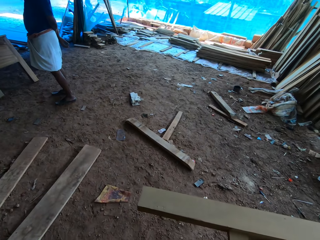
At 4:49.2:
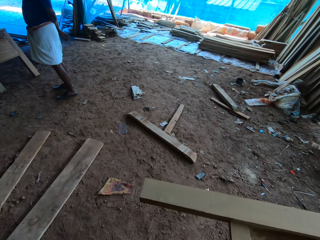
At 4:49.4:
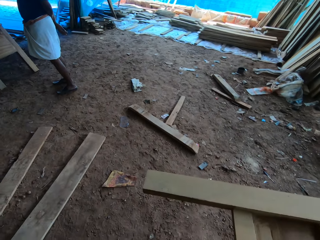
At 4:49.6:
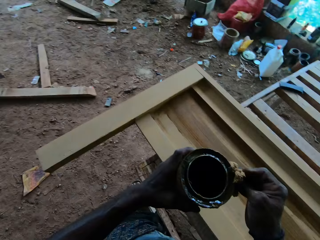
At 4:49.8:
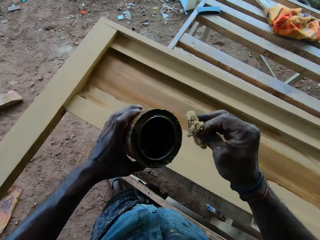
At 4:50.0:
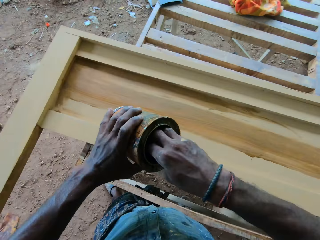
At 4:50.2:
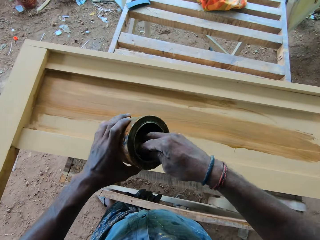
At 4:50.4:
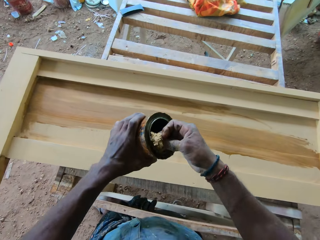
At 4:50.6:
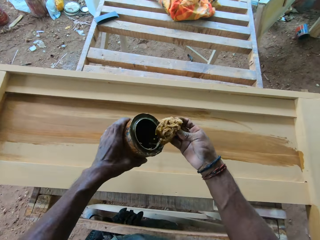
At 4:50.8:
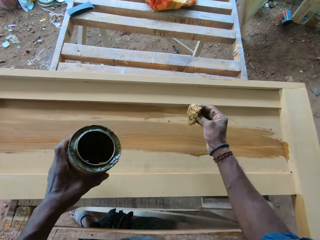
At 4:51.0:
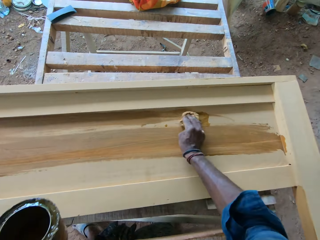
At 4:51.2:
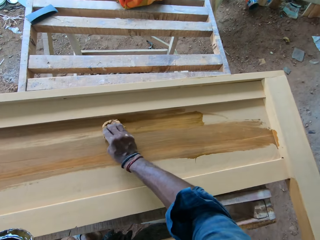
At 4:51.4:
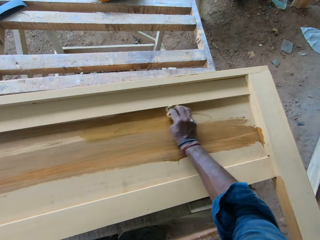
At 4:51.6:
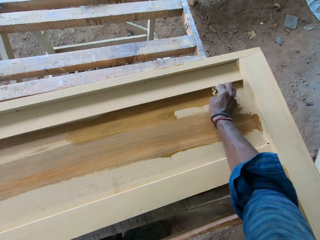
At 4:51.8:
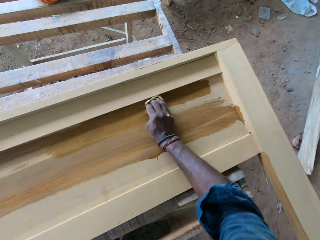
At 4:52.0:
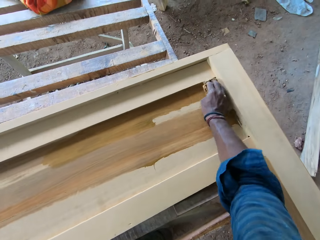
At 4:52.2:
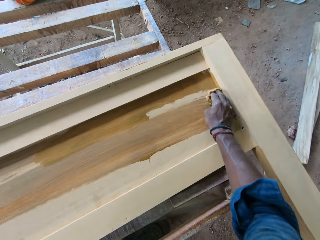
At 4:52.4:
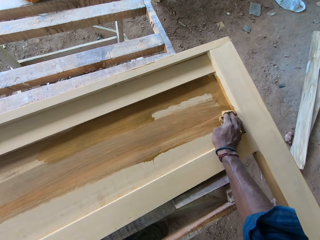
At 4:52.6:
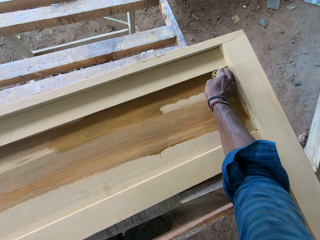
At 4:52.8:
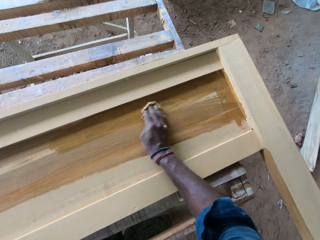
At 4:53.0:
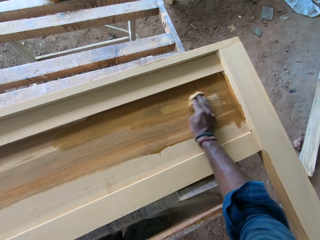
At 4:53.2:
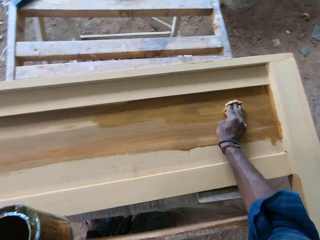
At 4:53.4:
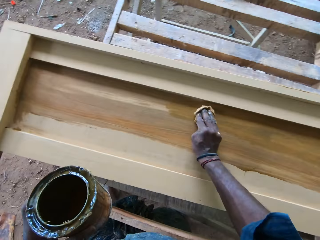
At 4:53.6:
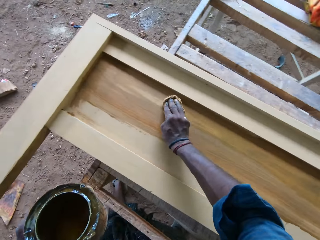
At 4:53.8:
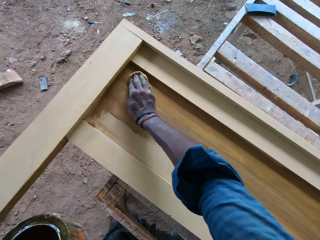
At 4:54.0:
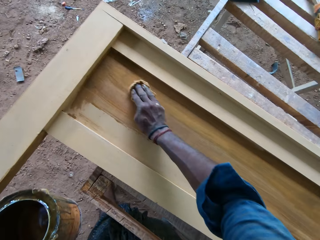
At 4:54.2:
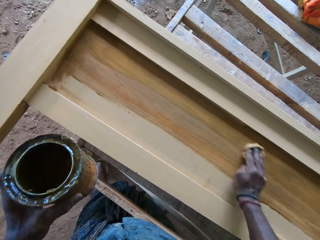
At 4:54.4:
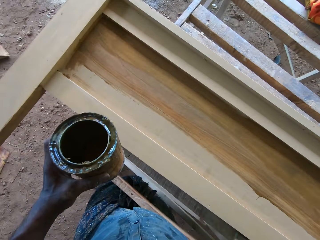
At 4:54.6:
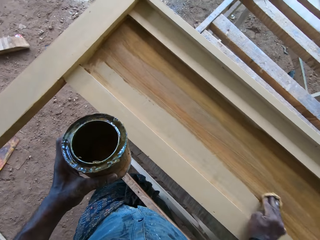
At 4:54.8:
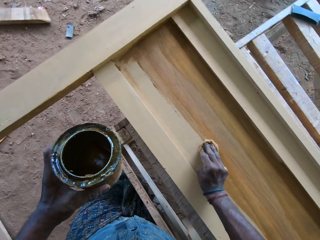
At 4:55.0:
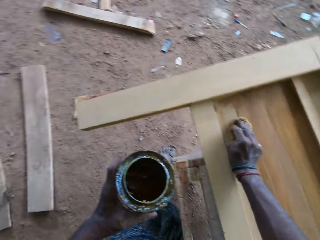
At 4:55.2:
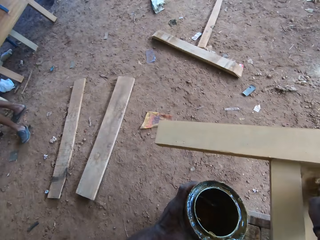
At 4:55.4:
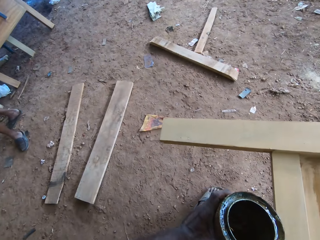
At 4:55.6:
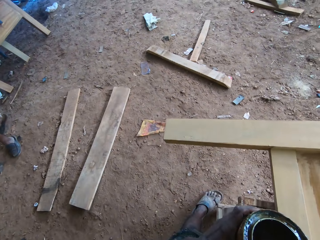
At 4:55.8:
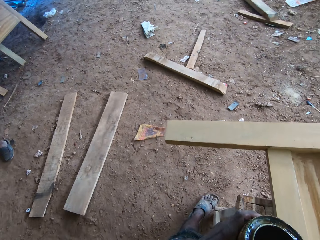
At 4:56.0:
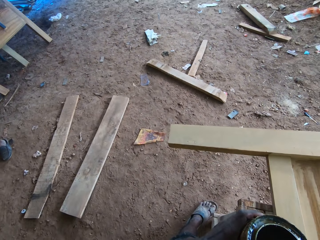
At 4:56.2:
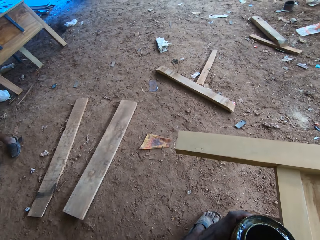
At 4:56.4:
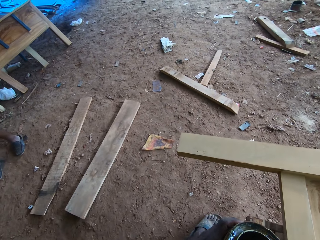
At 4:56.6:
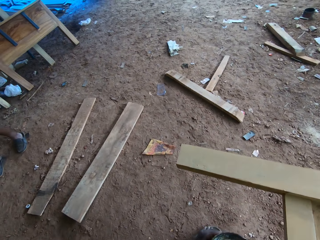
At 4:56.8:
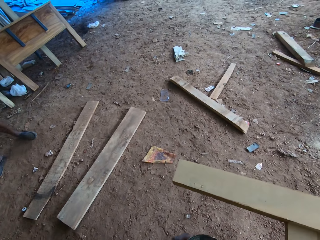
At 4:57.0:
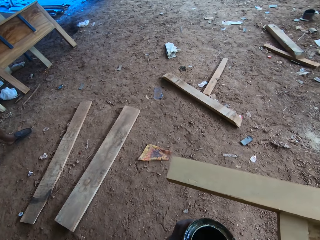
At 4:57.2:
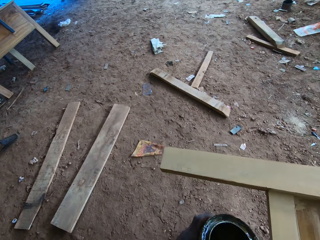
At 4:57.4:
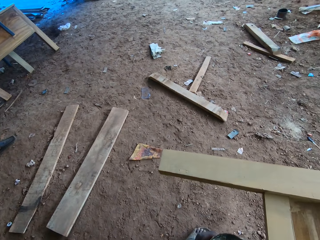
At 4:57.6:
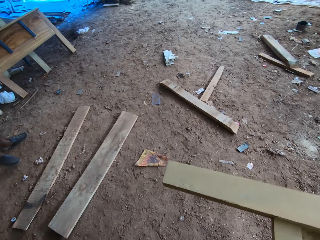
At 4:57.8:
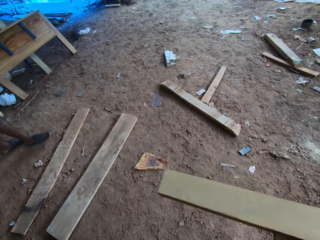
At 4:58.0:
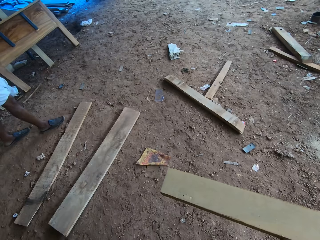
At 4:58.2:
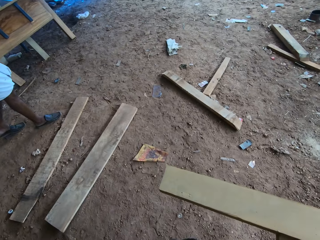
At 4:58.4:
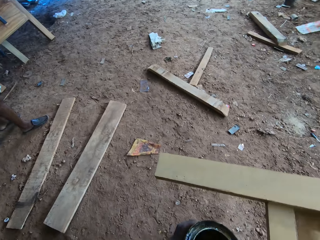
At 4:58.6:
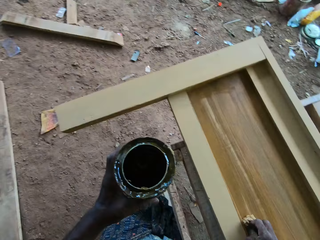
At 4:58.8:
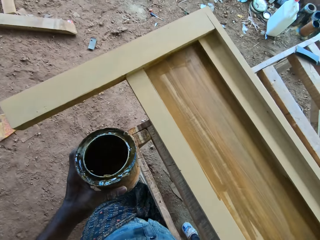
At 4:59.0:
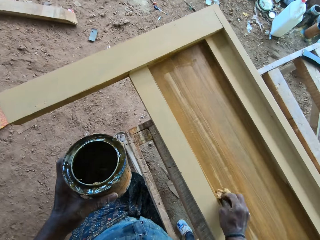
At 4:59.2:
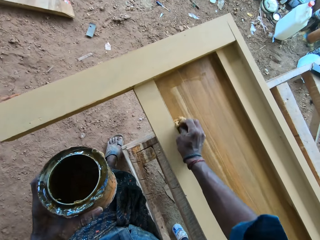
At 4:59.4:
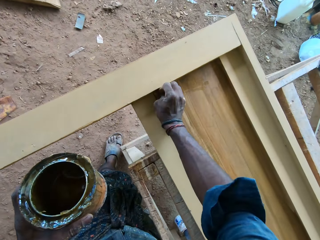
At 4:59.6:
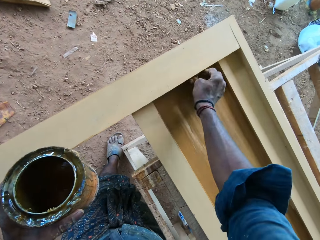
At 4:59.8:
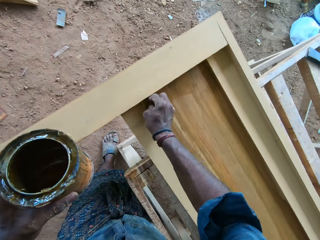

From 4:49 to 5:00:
The camera wearer dips the cloth in the varnish. They talk to a man. They apply varnish on the footboard slat. They apply varnish on the footboard slat again and look around.

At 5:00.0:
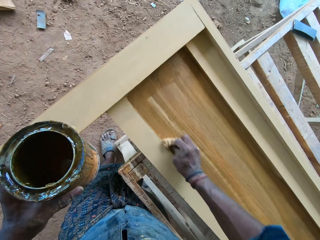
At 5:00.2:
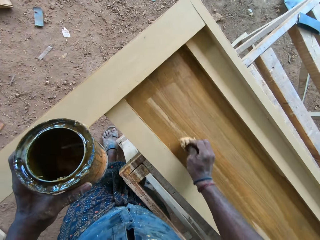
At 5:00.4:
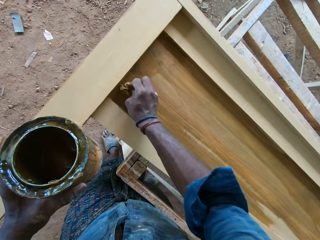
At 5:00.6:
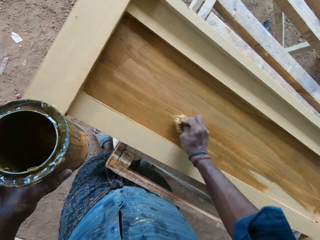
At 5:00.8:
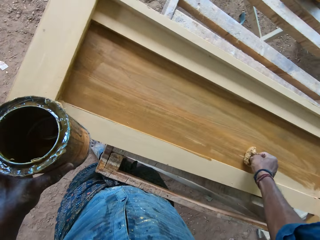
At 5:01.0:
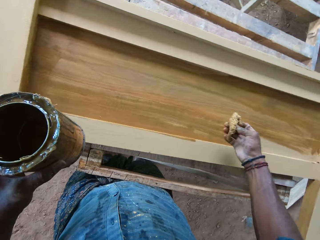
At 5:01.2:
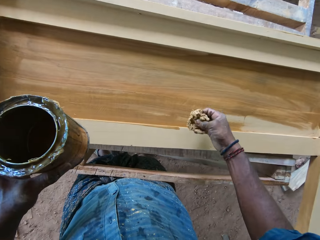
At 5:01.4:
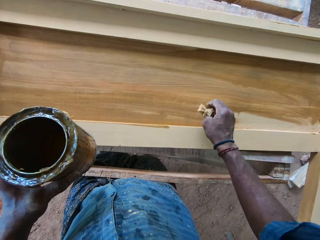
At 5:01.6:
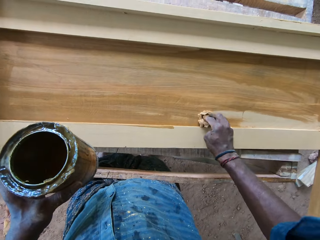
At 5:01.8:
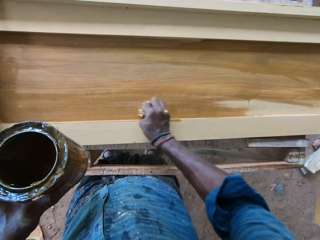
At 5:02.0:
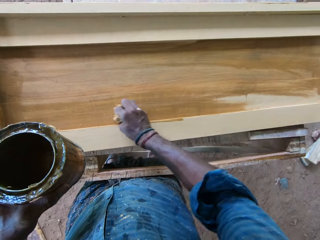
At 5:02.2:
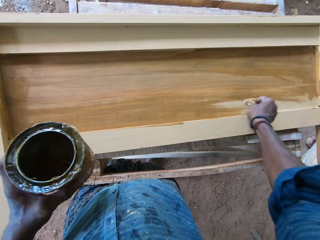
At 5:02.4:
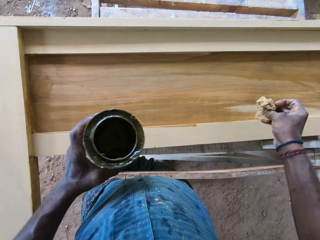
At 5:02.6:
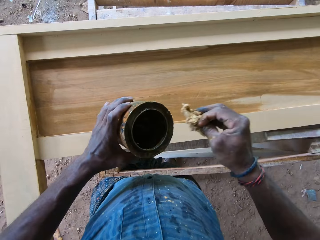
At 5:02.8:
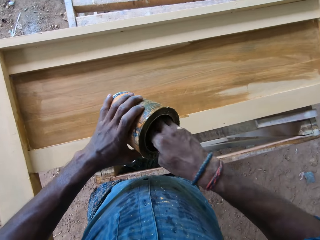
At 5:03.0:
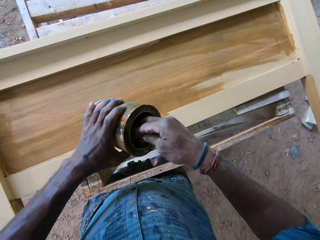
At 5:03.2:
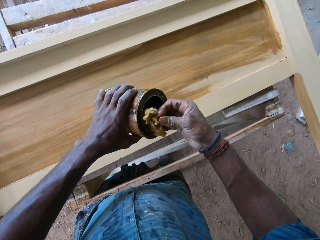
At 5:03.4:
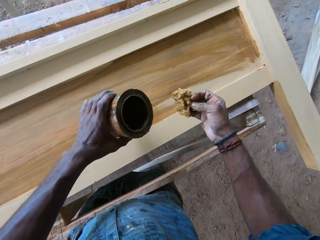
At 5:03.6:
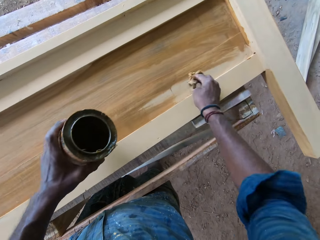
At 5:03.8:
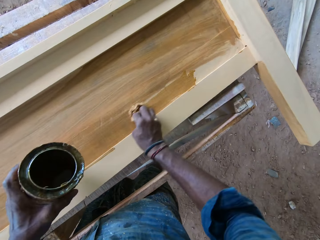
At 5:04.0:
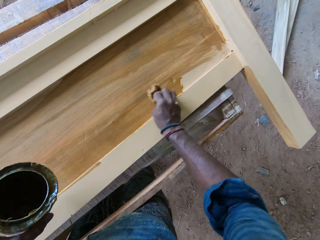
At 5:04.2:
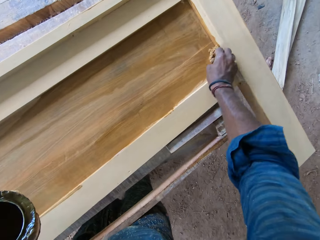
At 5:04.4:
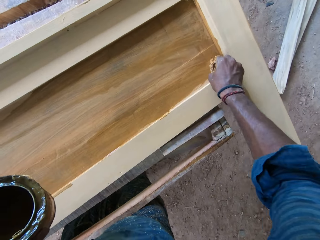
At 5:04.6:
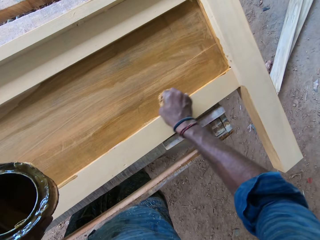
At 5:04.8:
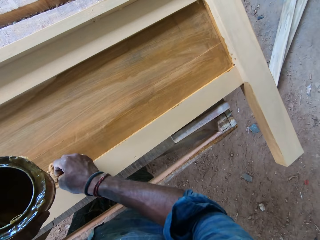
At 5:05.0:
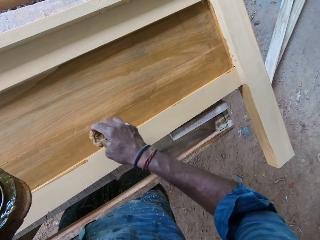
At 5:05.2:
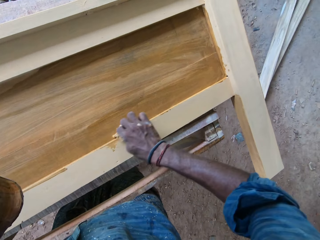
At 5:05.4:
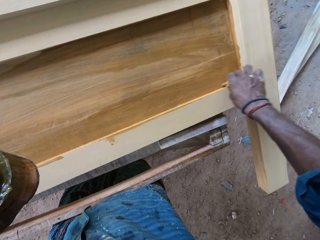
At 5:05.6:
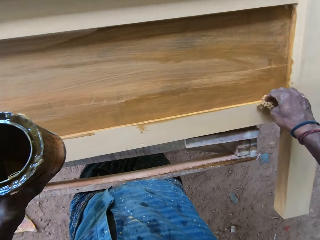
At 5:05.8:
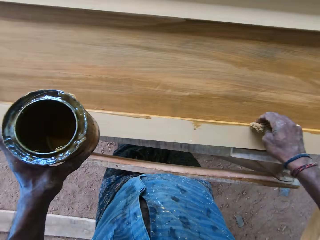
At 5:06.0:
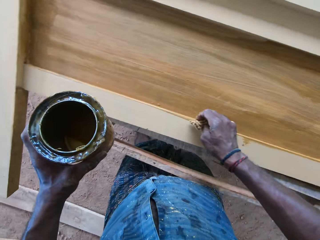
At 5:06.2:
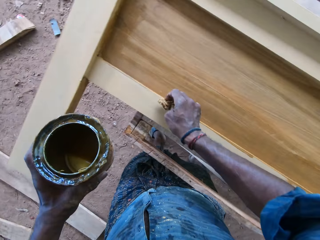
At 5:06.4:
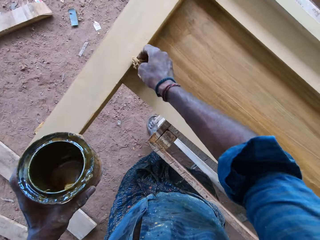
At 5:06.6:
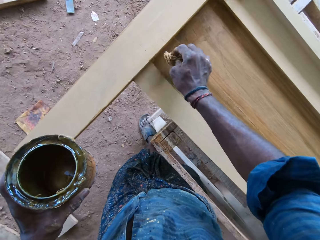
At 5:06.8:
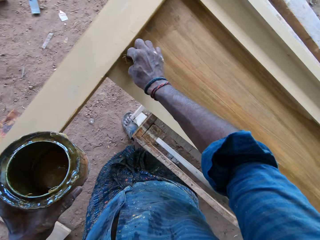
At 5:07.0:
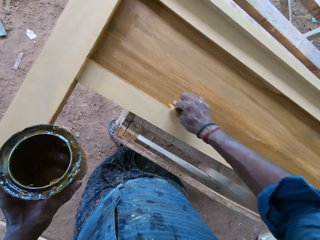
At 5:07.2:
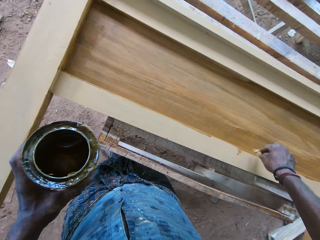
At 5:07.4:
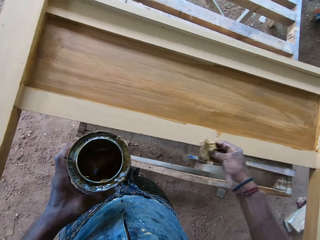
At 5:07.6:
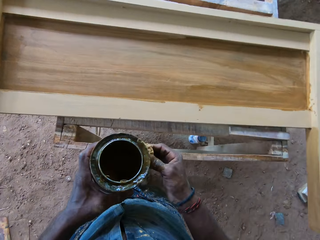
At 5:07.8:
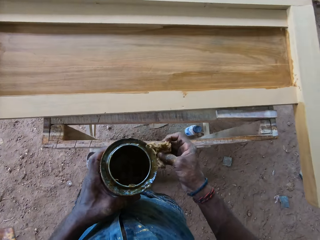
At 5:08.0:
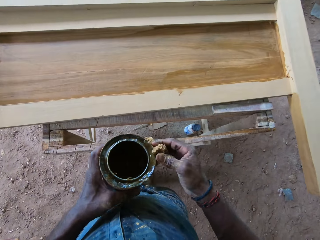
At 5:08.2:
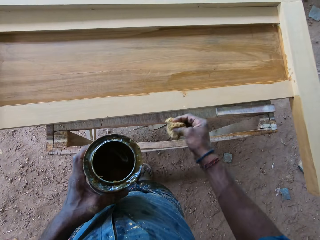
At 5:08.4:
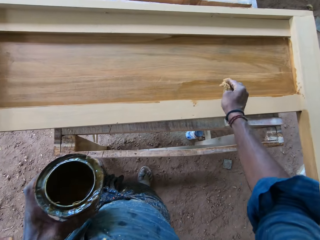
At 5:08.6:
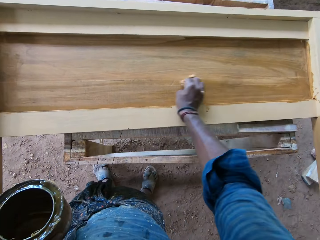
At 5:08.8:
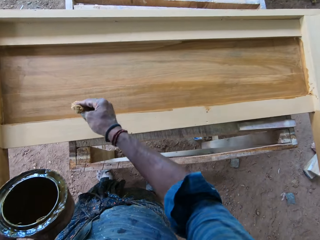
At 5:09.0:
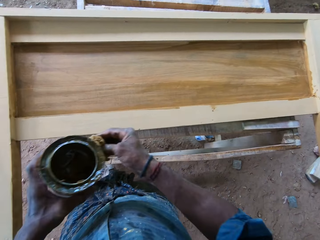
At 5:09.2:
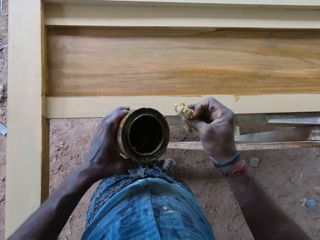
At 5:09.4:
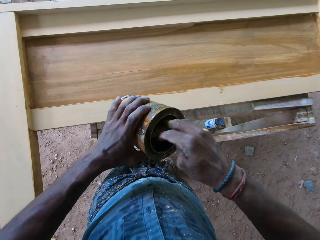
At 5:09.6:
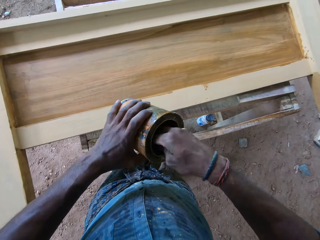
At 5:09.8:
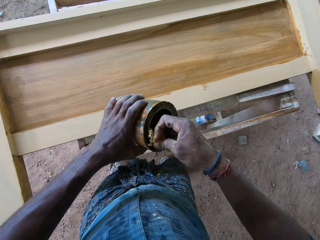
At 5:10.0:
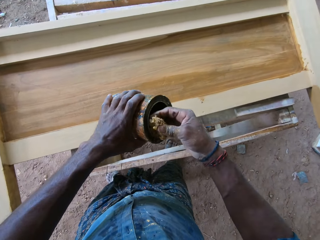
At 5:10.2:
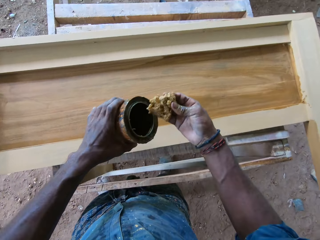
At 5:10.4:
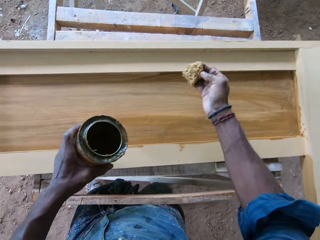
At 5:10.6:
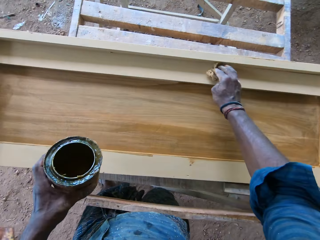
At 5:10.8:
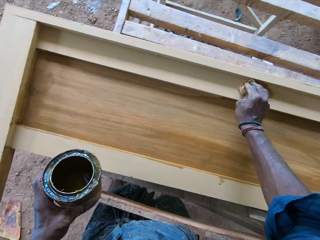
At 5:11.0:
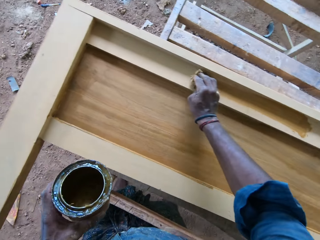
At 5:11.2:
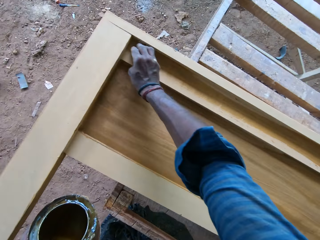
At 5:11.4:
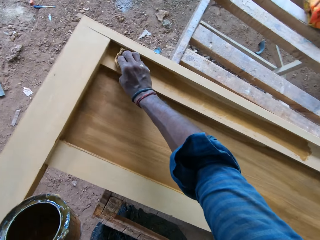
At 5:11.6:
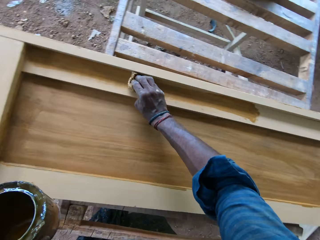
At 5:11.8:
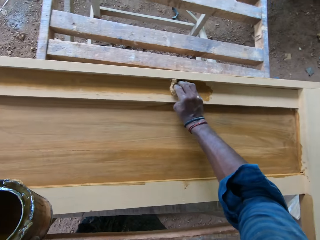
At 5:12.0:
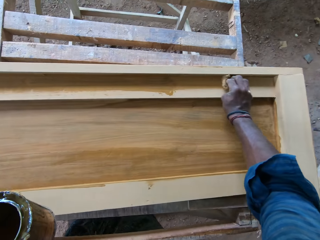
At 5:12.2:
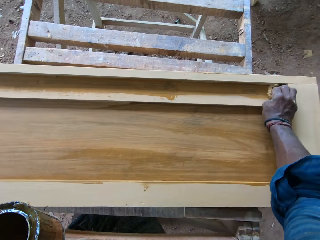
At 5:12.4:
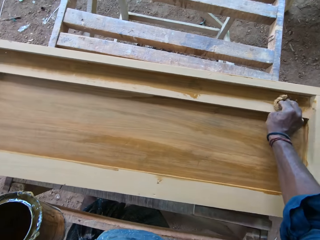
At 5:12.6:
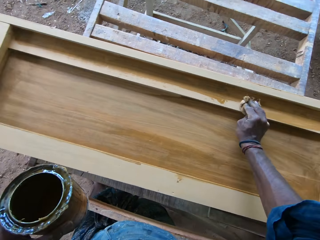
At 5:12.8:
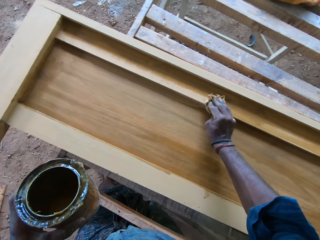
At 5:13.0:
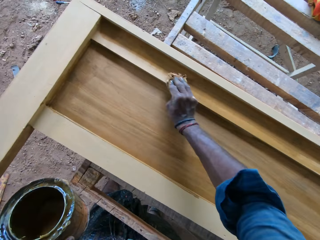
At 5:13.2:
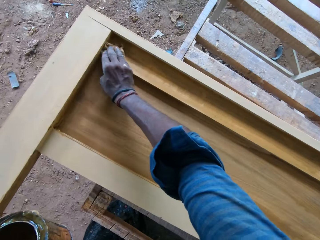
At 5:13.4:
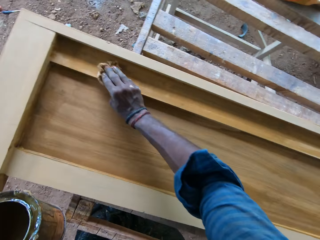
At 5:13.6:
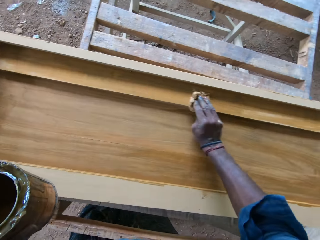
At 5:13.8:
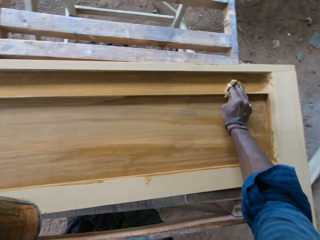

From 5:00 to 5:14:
The camera wearer dips the cloth or sponge in the varnish. They apply varnish on the footboard slat. They wipe a can with the sponge. They apply paint on a wooden board. They dip the cloth in the varnish and apply varnish on the footboard slat.
